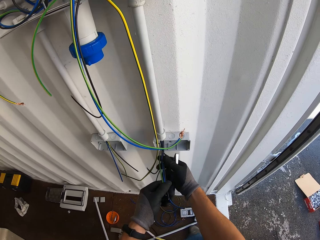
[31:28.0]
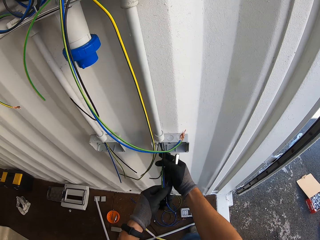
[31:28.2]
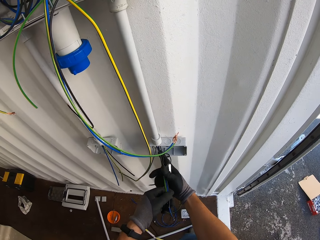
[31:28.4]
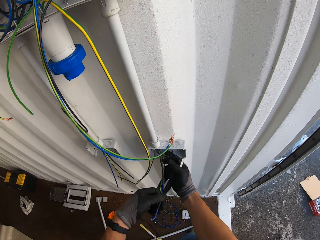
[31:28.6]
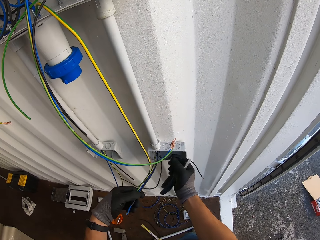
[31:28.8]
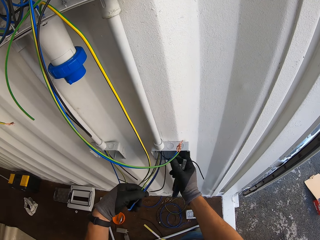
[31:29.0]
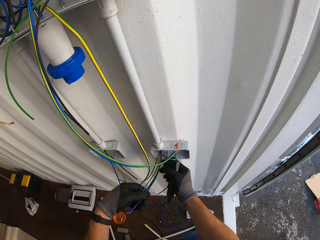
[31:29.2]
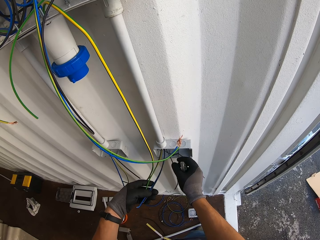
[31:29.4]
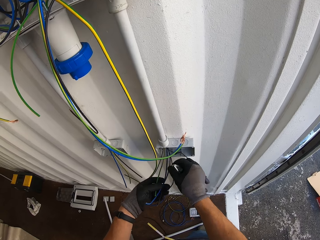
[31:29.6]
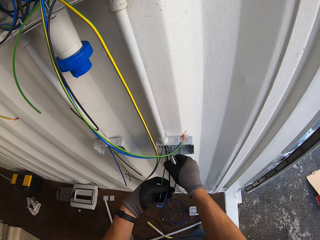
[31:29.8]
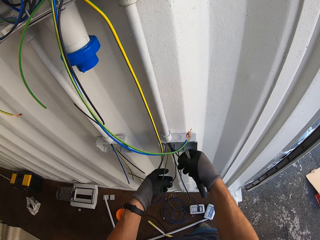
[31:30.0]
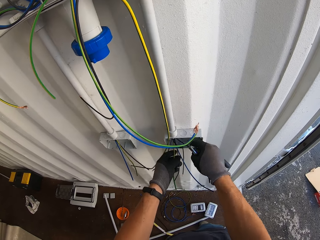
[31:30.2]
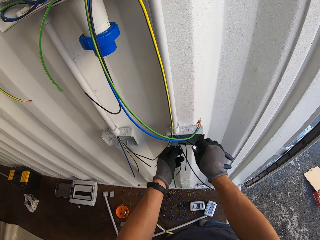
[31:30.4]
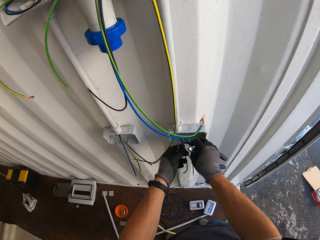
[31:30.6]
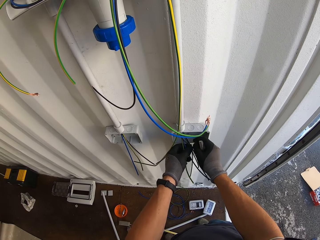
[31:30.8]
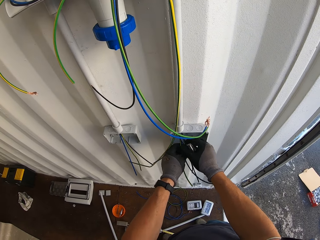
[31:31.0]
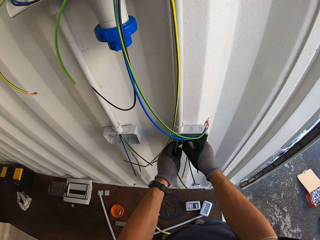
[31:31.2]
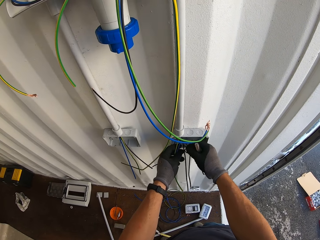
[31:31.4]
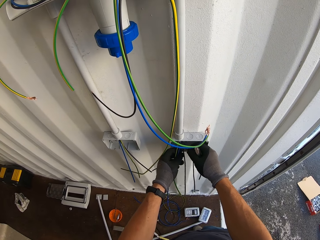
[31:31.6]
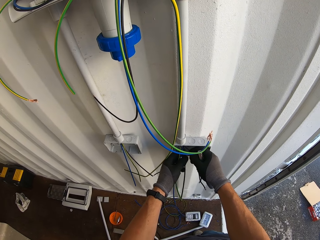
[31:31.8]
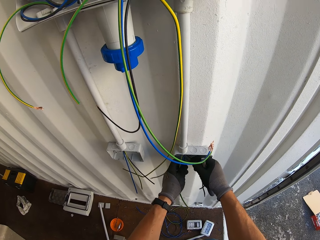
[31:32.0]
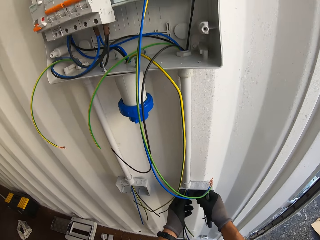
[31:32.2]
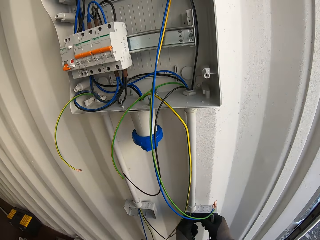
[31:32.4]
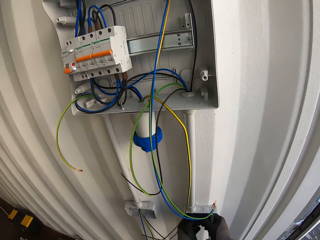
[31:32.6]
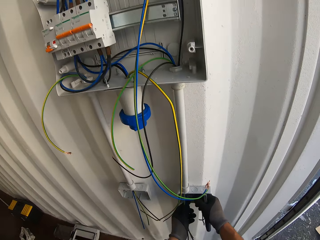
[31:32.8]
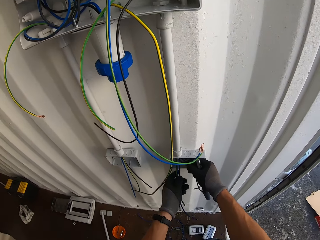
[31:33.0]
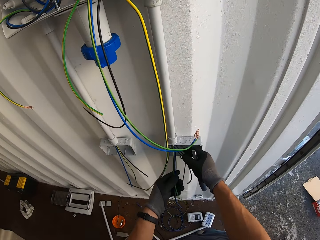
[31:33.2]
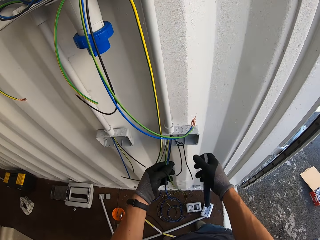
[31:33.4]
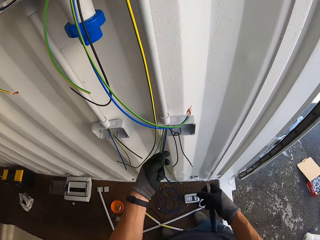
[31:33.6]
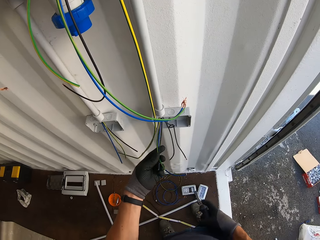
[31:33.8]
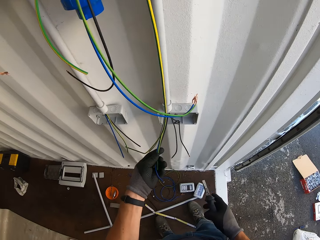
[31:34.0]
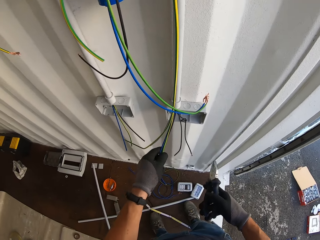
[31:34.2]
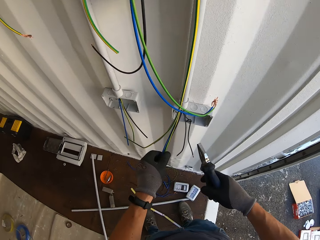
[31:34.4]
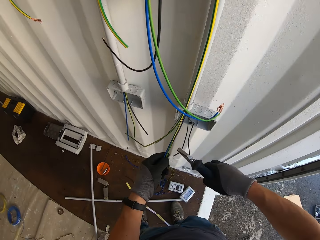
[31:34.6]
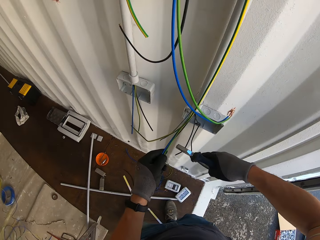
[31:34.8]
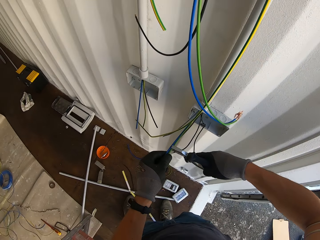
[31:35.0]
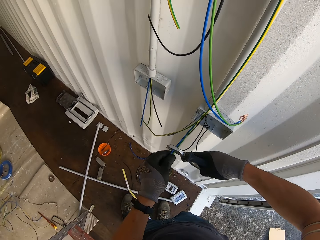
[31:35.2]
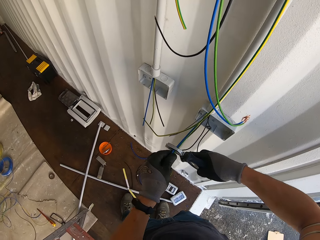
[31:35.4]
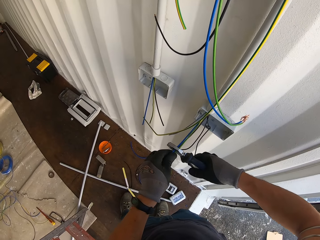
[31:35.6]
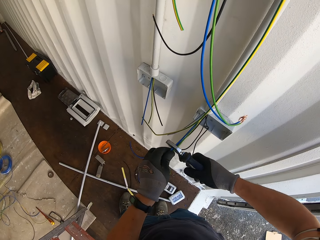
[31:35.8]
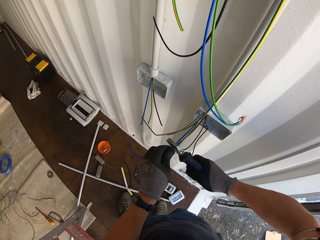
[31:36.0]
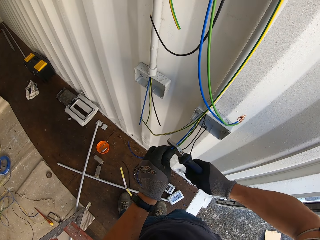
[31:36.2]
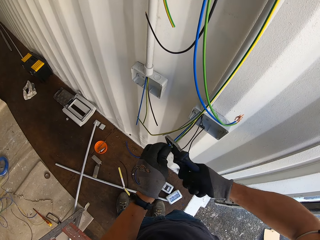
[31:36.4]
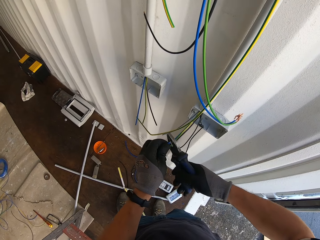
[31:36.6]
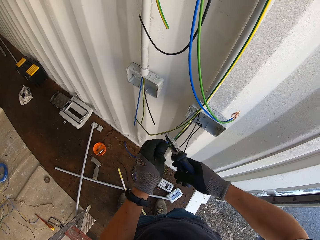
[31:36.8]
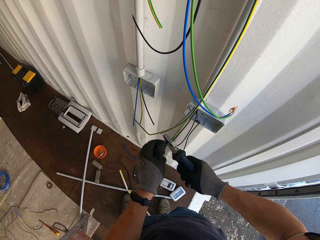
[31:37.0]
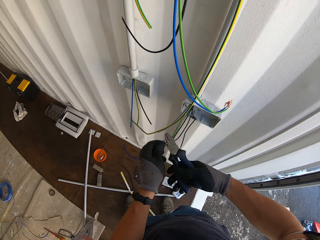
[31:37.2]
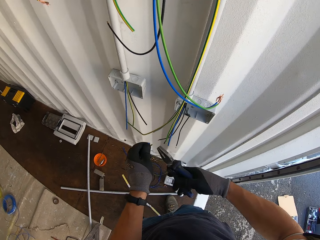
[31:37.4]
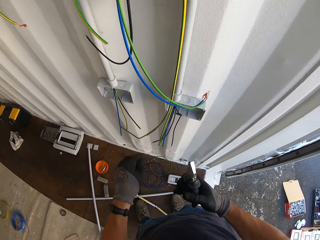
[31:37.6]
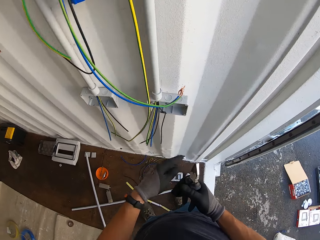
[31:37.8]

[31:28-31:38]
The camera wearer holds wires and pliers. They cut the wires with the pliers.

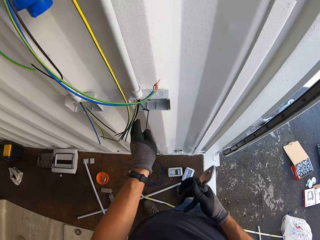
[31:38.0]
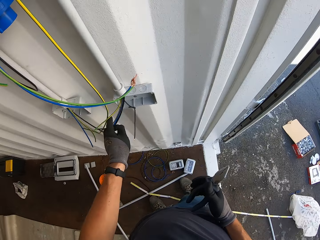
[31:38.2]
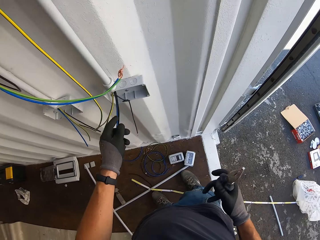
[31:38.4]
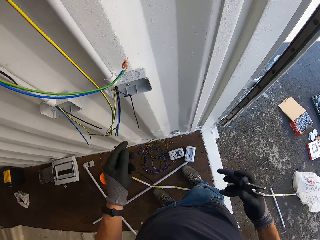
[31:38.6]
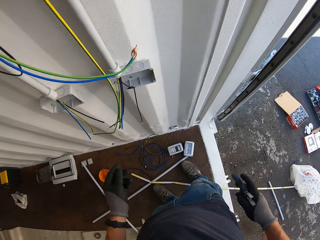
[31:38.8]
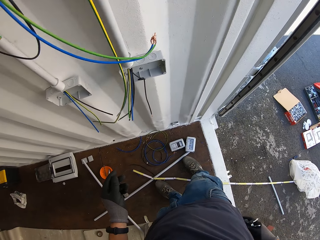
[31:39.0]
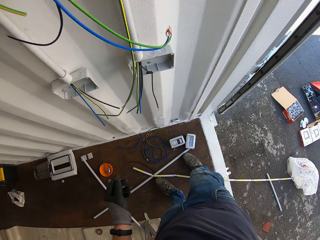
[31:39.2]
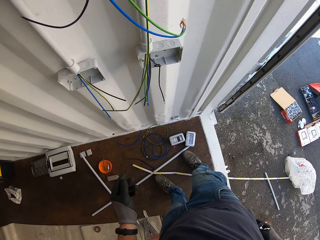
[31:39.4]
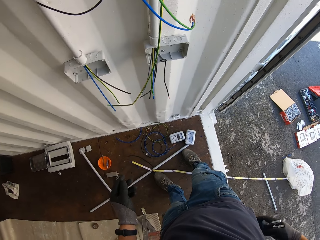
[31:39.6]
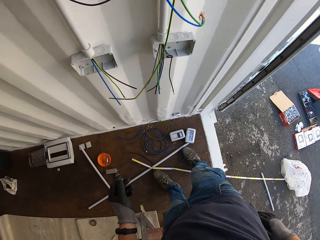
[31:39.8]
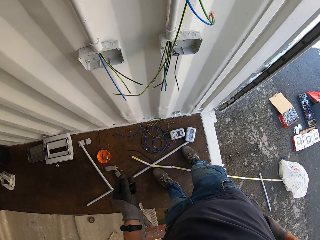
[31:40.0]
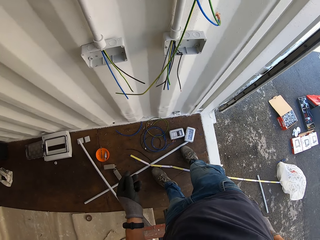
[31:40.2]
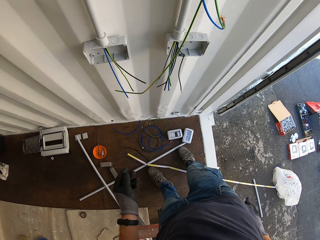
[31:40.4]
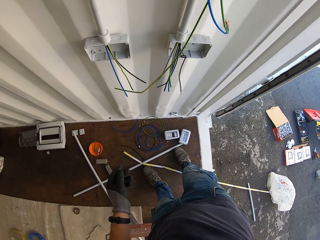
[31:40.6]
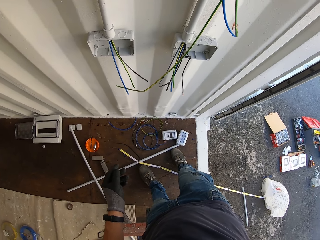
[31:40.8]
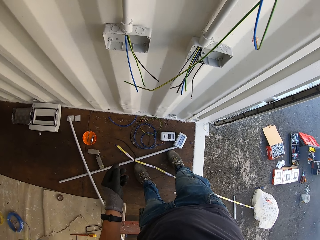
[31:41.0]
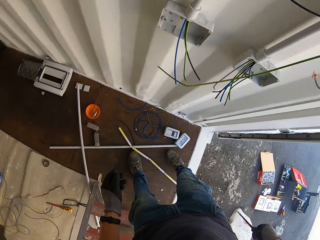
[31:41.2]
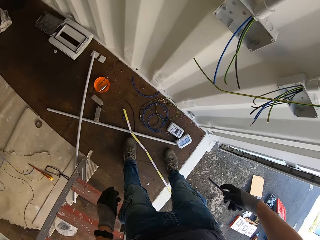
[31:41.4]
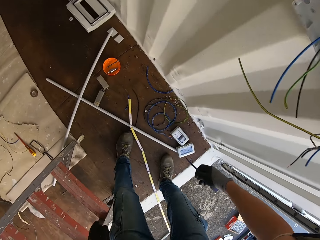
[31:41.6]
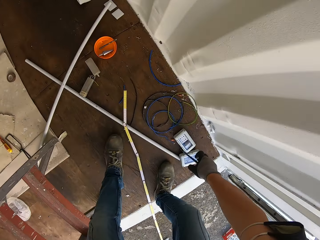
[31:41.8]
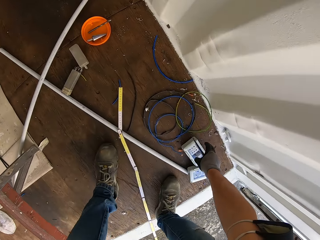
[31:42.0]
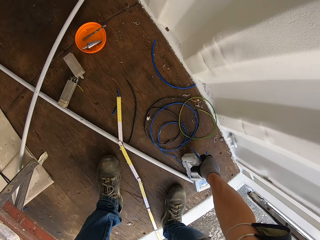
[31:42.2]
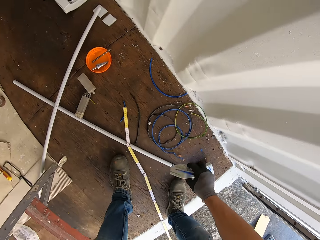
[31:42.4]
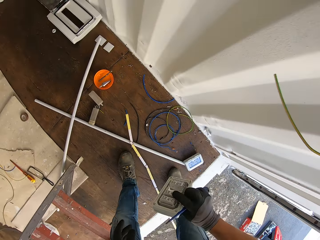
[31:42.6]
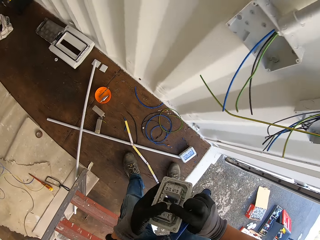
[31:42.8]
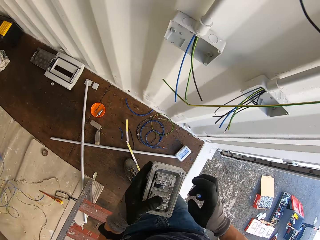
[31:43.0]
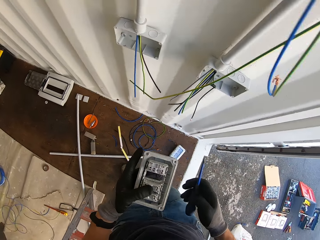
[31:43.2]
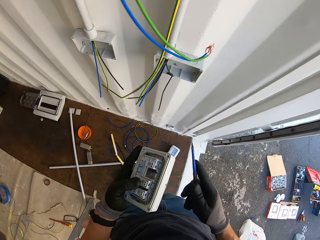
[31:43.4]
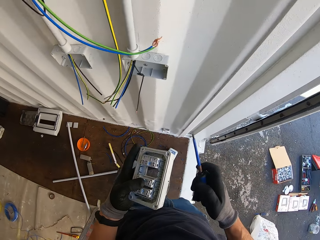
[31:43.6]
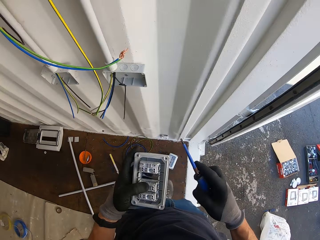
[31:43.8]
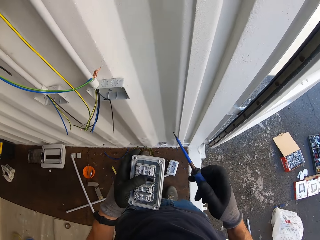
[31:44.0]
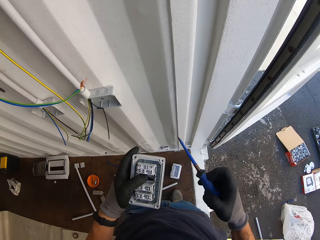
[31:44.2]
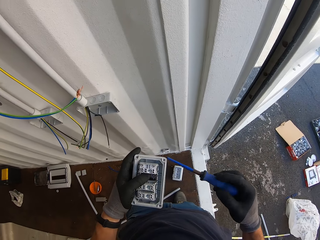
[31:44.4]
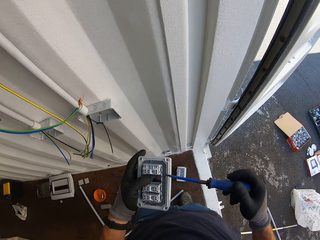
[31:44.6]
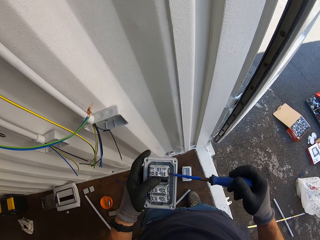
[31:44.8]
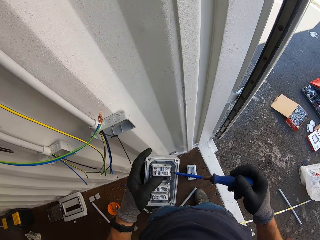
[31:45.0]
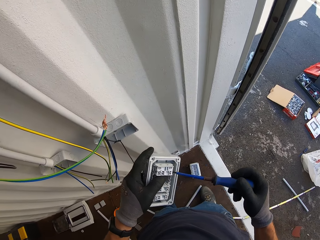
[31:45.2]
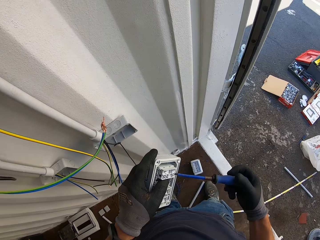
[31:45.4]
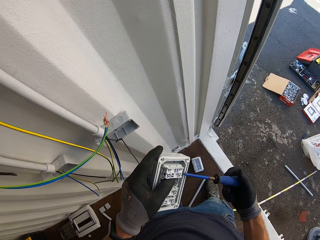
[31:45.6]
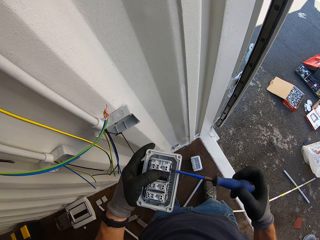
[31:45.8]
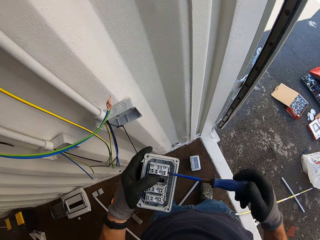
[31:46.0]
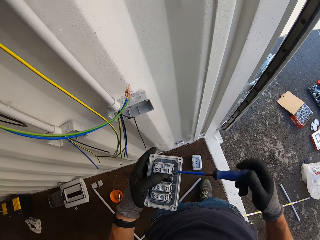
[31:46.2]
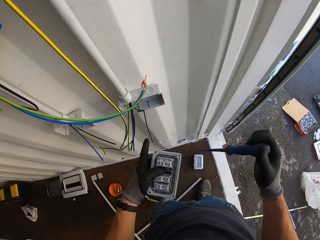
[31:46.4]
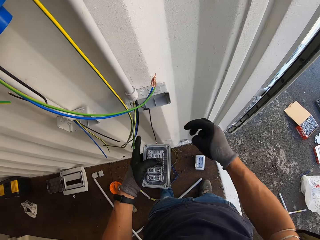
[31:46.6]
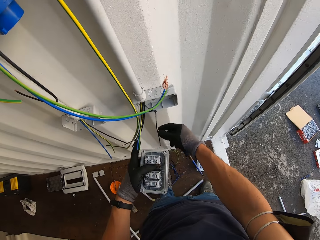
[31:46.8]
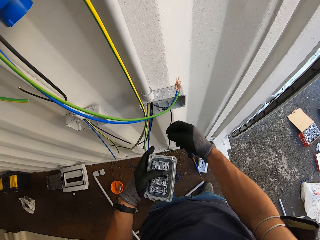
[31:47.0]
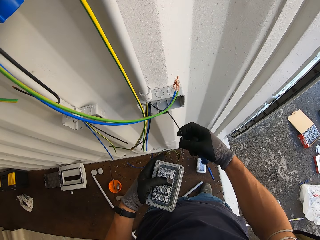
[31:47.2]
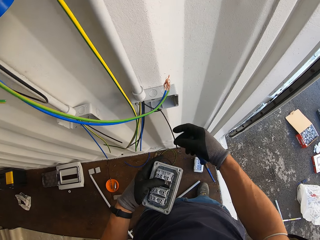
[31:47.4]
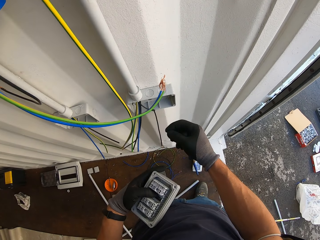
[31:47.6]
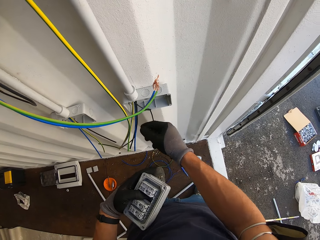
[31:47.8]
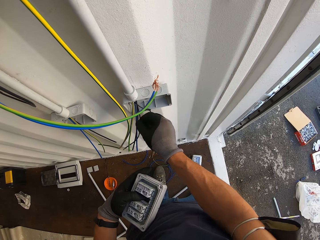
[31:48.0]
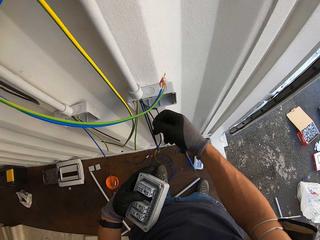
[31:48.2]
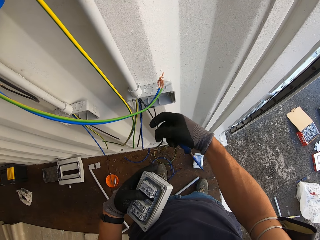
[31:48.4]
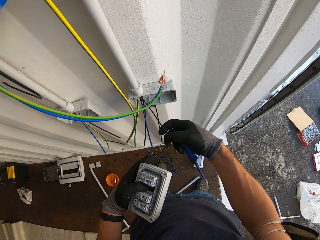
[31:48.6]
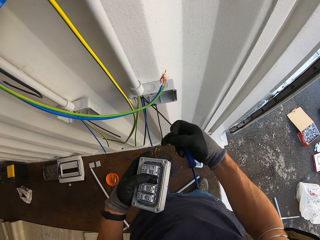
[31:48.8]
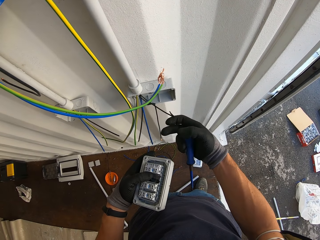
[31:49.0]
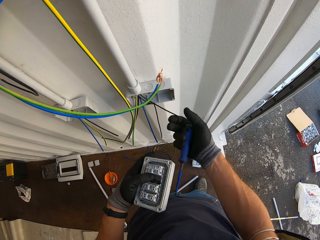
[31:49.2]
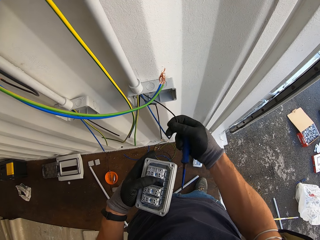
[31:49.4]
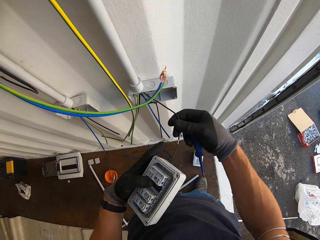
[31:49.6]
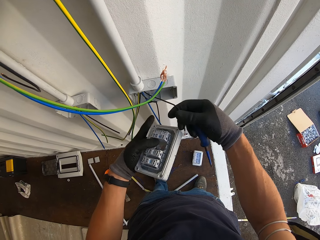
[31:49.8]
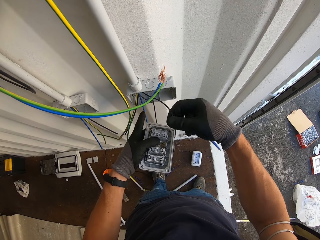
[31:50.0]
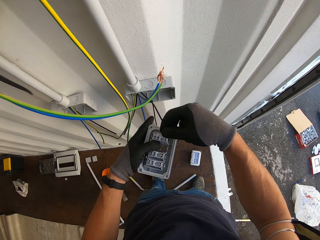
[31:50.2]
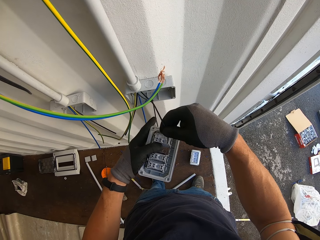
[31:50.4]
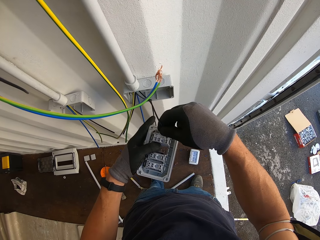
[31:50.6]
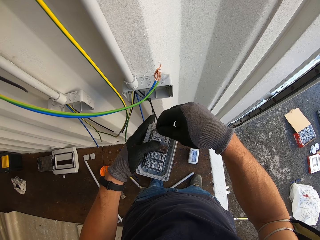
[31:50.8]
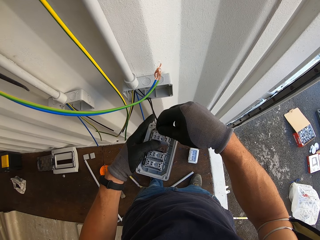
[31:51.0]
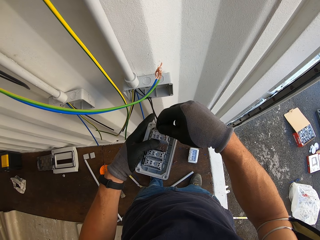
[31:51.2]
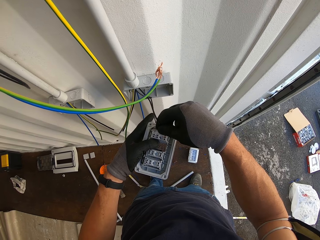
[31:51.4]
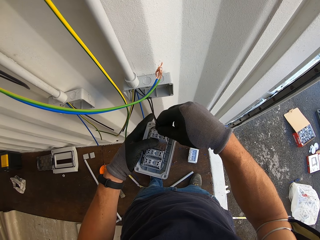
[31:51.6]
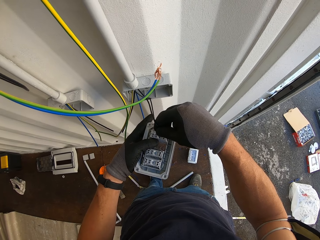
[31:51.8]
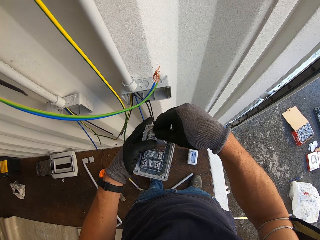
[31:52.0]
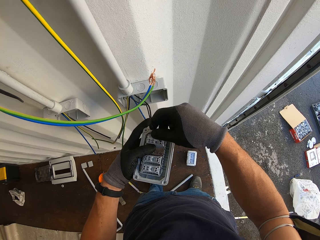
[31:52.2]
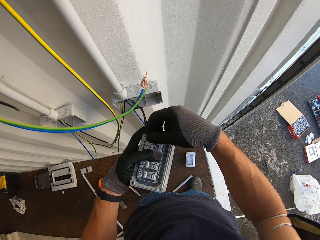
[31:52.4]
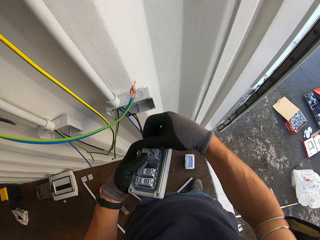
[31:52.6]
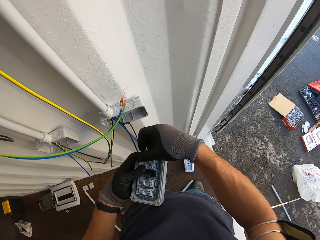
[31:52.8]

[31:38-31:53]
The camera wearer holds pliers. He puts the pliers in his back pocket. He picks up a meter box or socket from the ground. He holds a screwdriver. He holds the screwdriver and the socket. He loosens the socket screw with the screwdriver. He opens the screw in the circuit. He adjusts the screw on the meter box. He slots a wire in the circuit. He selects a wire. He puts the wire on the meter box.
